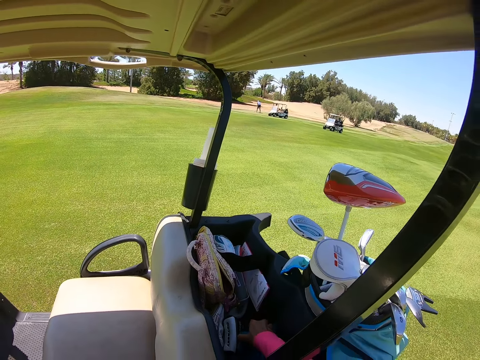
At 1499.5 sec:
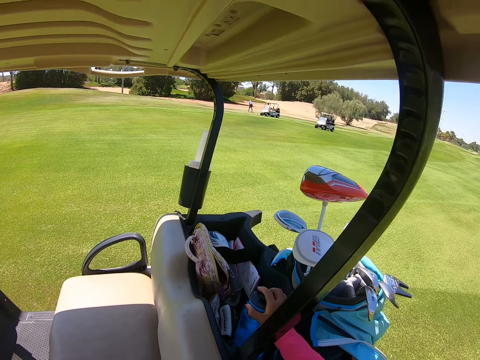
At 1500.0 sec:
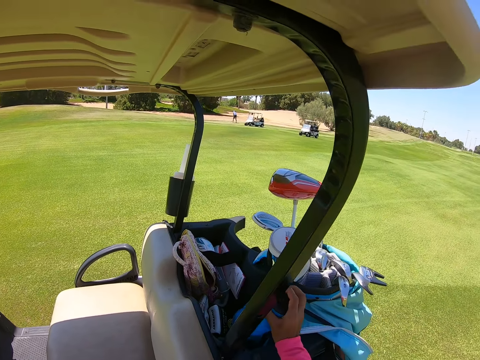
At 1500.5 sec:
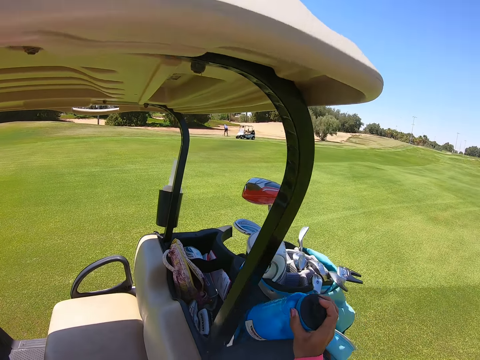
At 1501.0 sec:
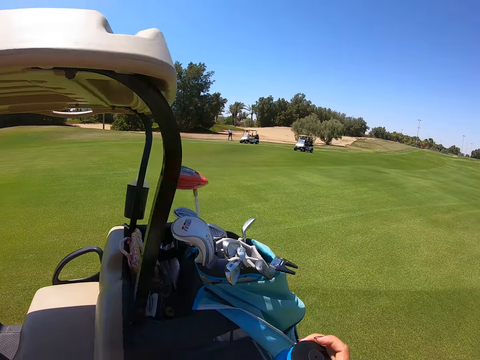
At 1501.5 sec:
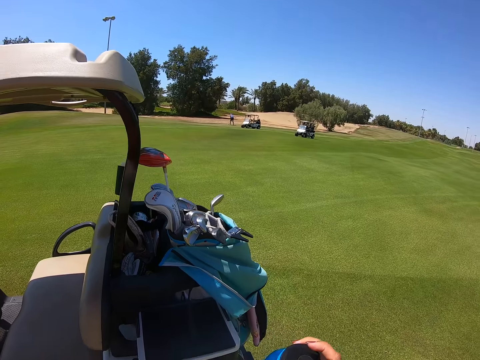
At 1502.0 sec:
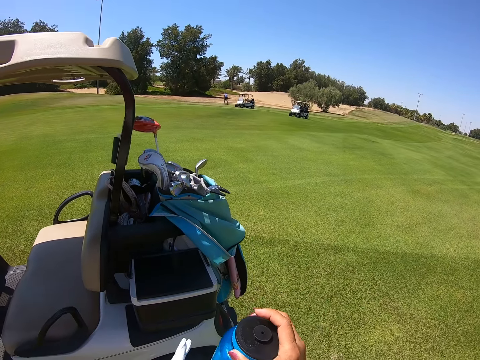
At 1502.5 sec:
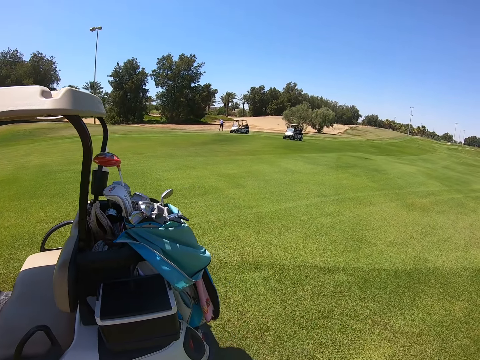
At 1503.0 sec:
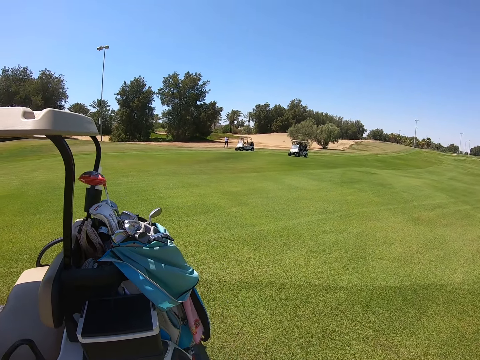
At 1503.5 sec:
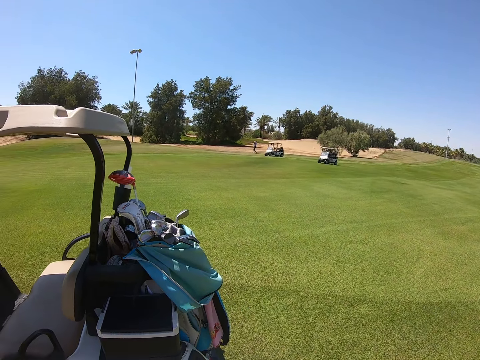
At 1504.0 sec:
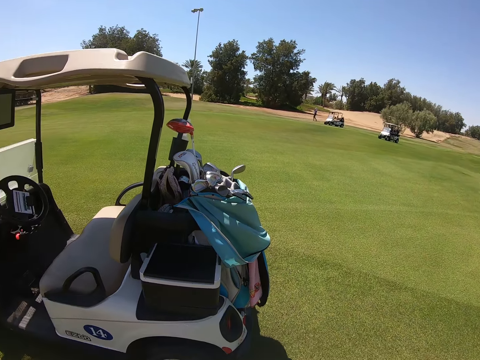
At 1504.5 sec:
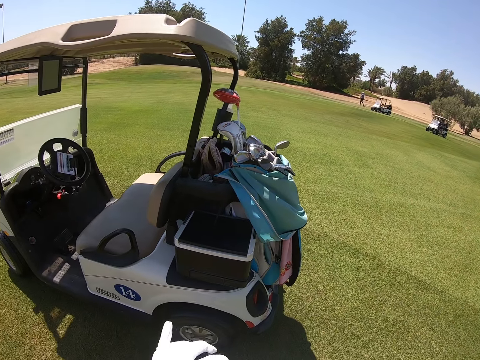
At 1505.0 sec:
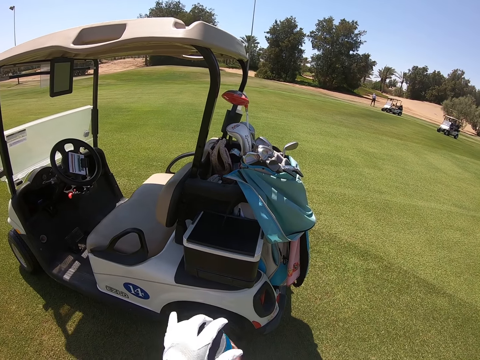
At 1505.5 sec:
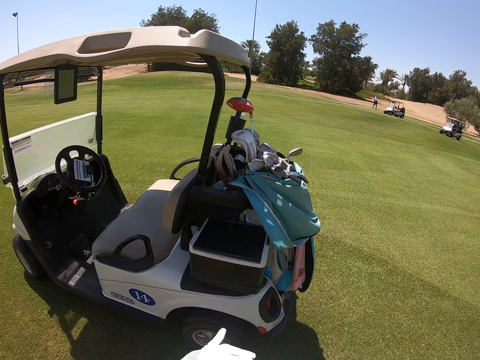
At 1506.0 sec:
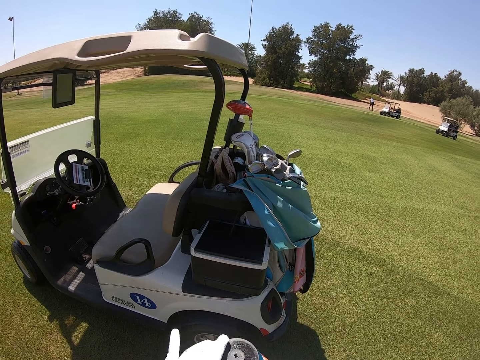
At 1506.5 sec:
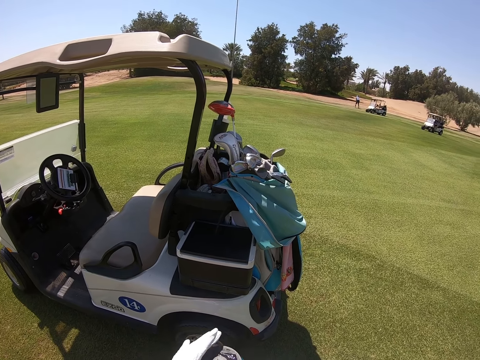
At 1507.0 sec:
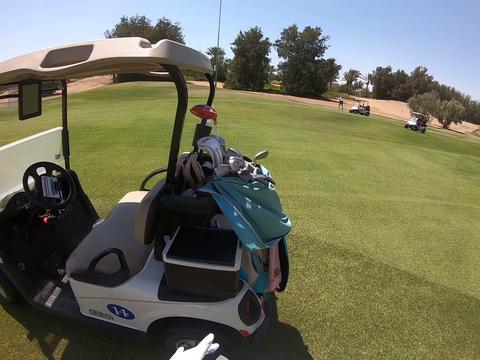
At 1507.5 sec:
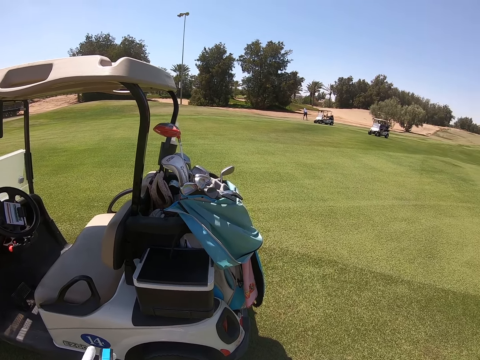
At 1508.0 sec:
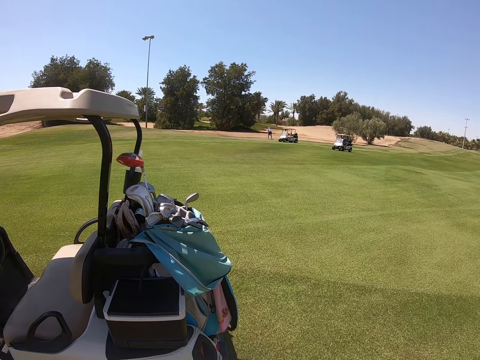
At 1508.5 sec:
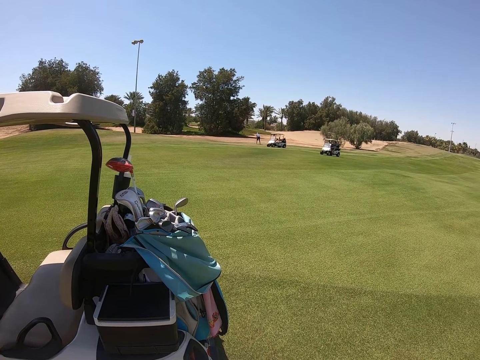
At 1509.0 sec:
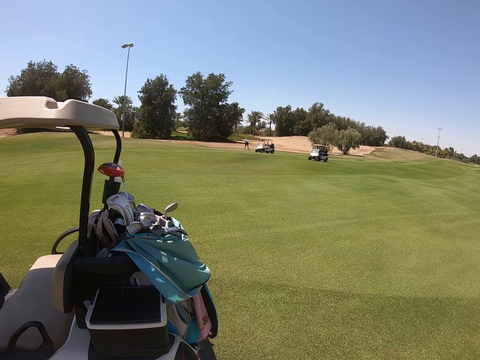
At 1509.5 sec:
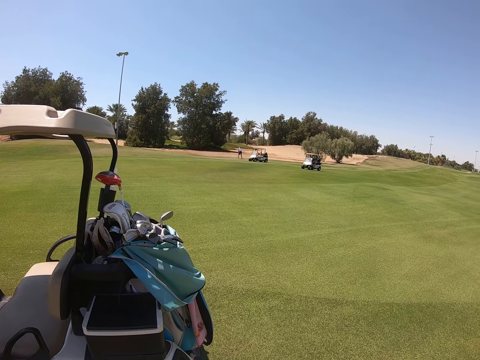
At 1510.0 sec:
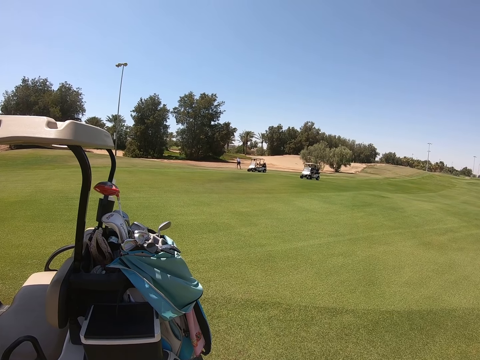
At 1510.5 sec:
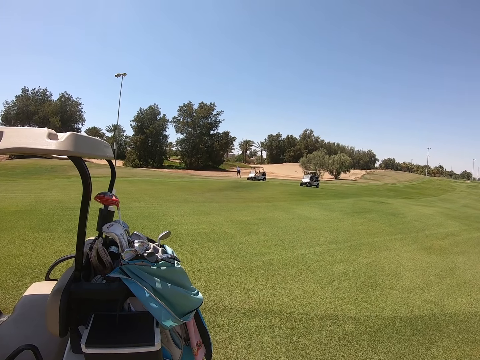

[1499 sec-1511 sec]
The camera wearer takes a water bottle. They open the water bottle.

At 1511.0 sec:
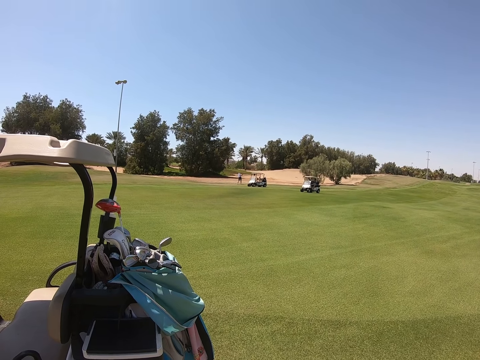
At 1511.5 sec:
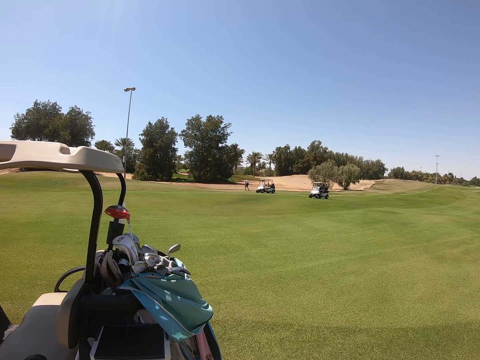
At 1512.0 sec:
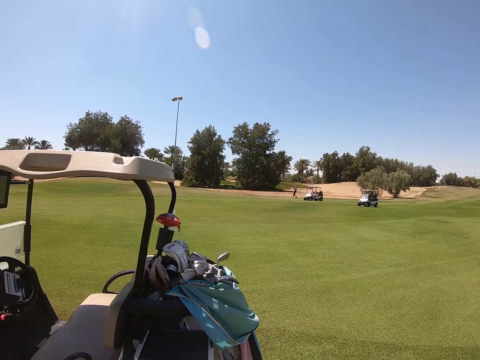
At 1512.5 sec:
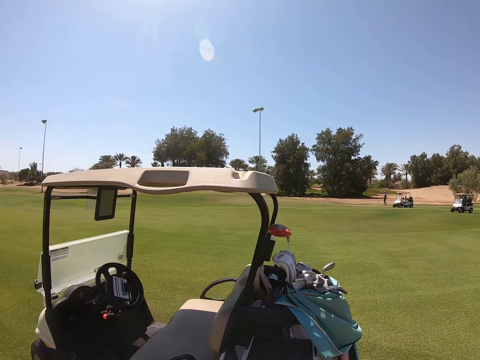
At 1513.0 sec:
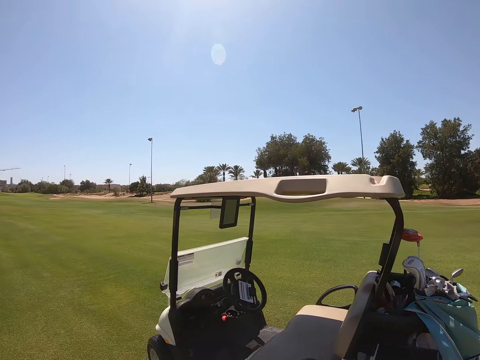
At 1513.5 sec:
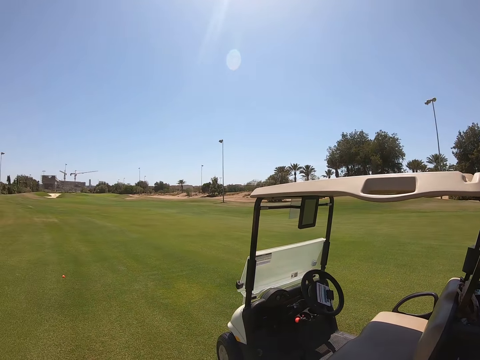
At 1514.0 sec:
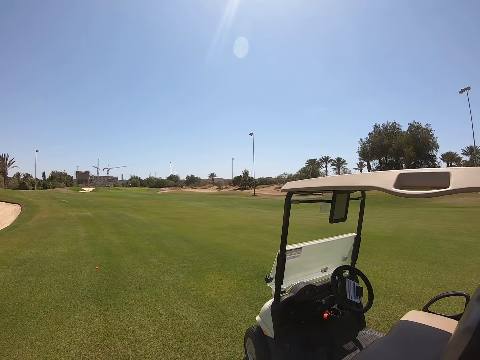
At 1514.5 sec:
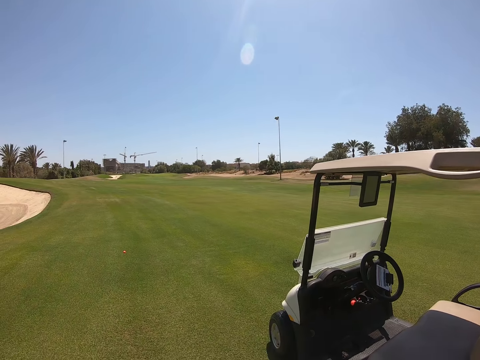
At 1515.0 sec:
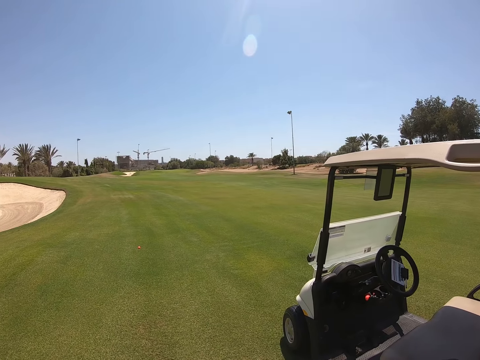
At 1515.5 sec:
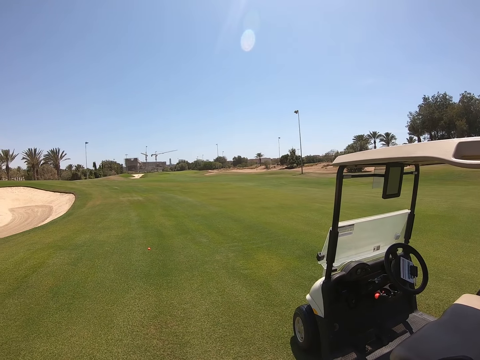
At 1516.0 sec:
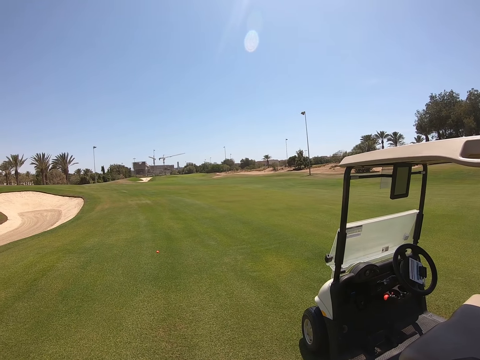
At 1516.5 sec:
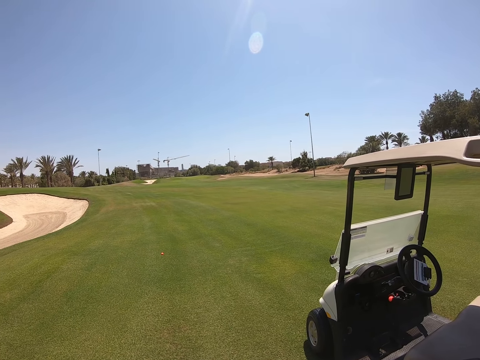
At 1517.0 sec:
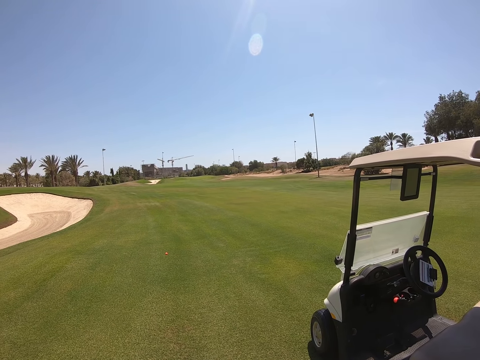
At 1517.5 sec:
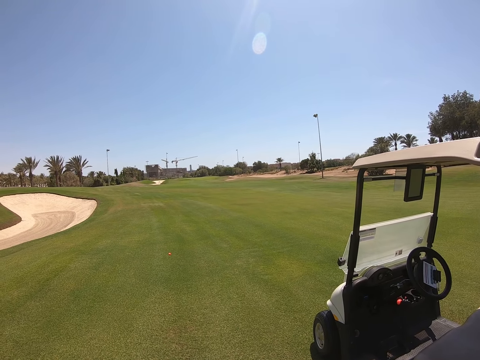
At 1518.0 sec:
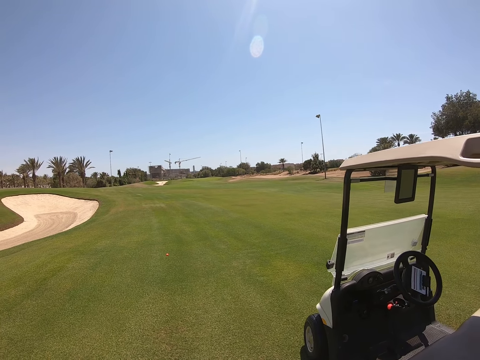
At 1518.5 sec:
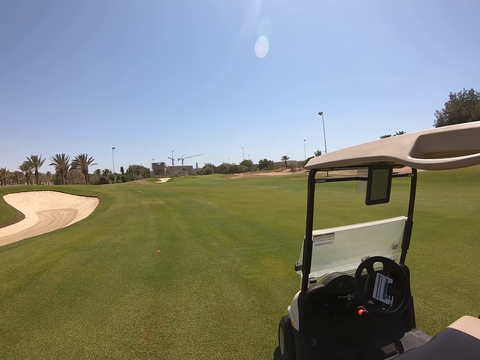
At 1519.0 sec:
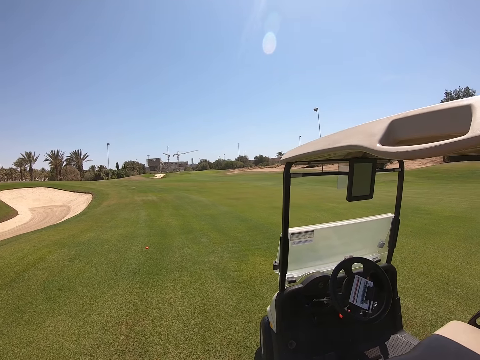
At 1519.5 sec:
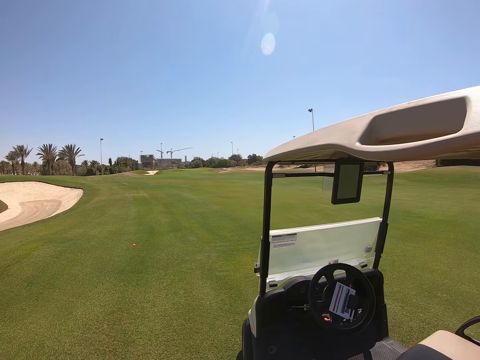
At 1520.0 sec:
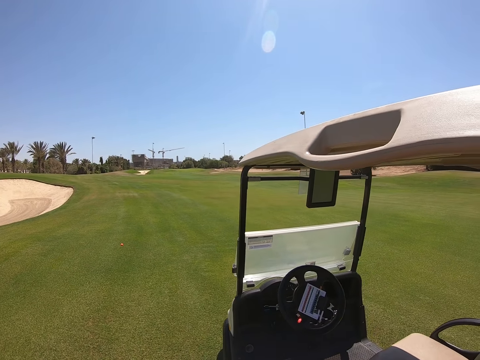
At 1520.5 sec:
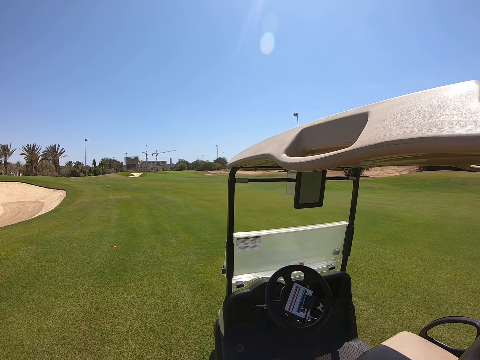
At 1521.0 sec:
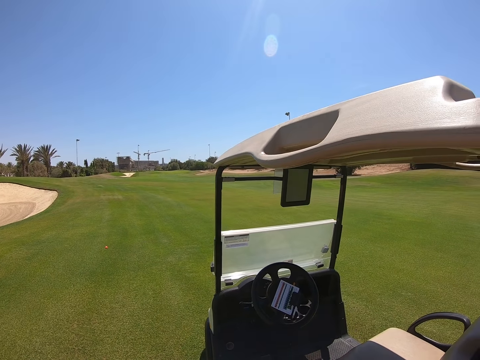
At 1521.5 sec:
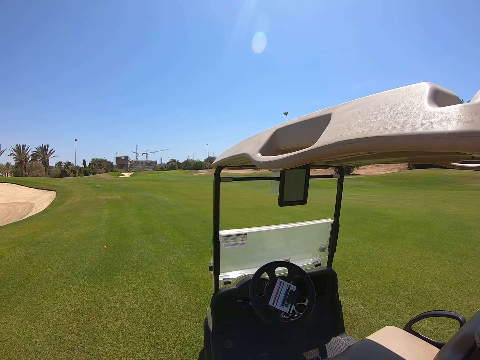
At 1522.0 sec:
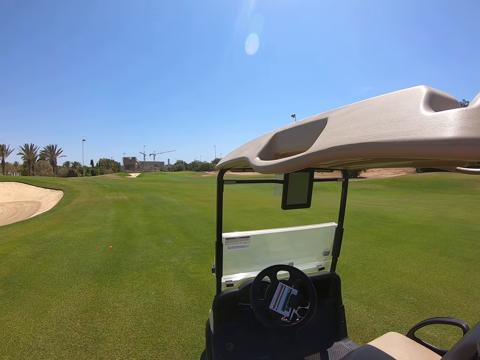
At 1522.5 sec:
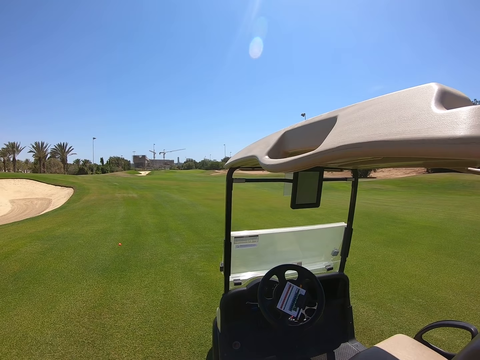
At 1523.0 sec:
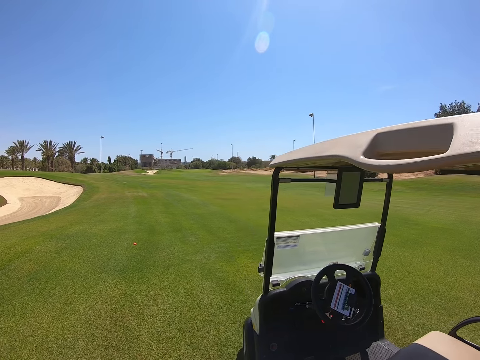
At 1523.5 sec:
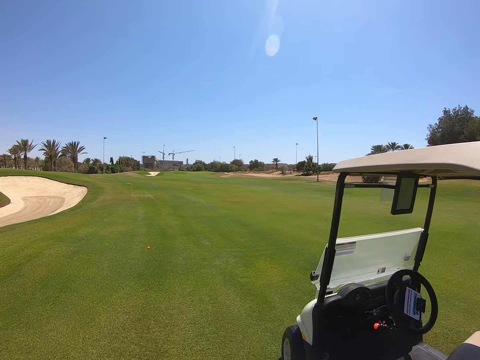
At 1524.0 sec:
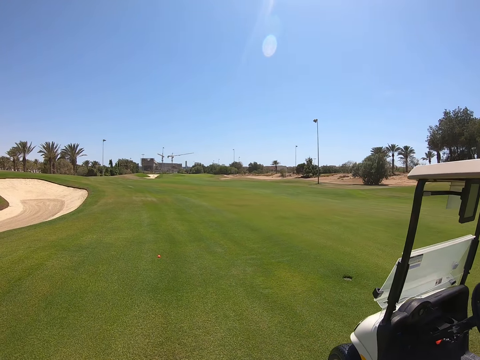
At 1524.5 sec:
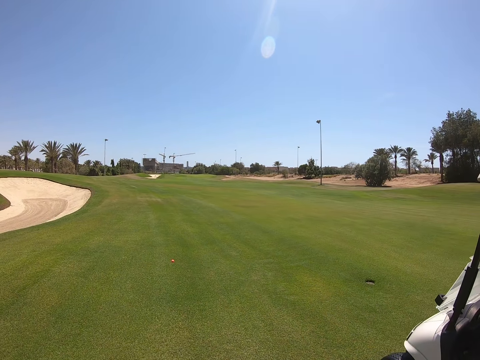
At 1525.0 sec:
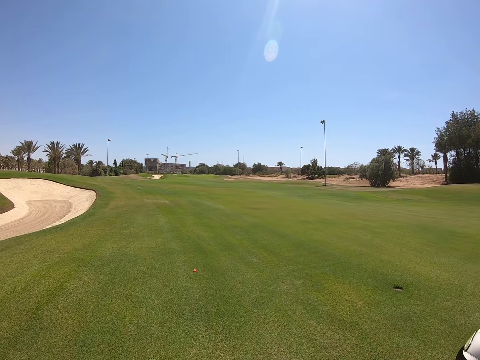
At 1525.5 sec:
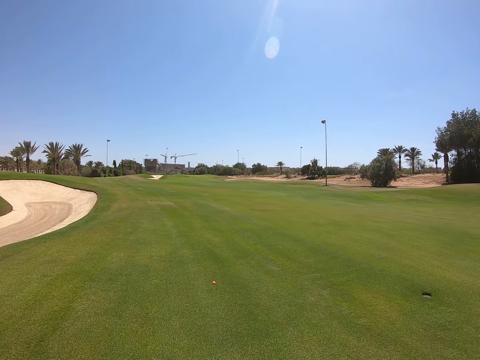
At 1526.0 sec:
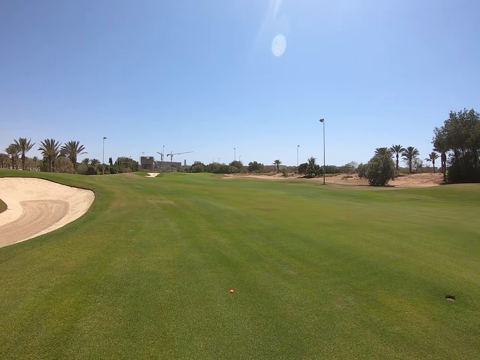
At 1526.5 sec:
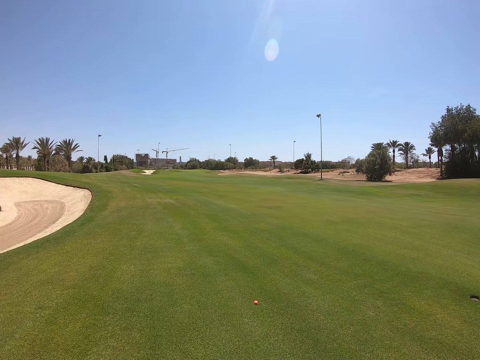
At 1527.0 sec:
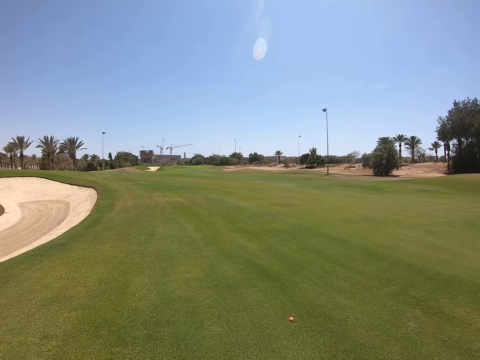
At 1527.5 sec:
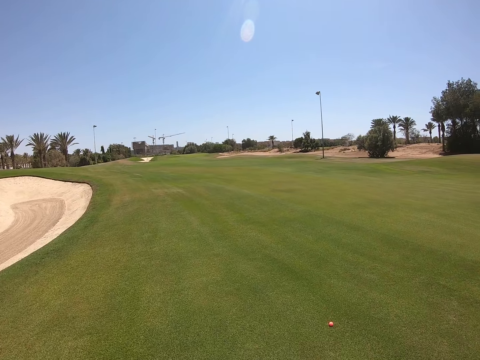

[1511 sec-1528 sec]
The camera wearer looks around. They walk.
